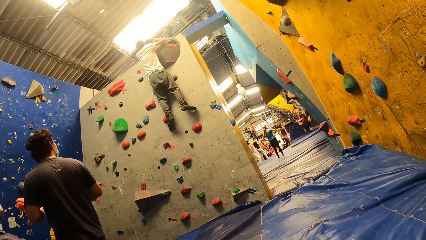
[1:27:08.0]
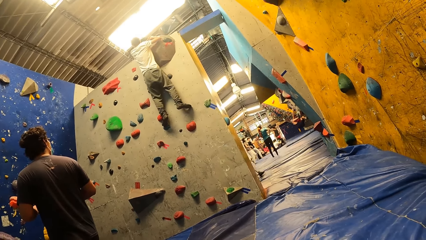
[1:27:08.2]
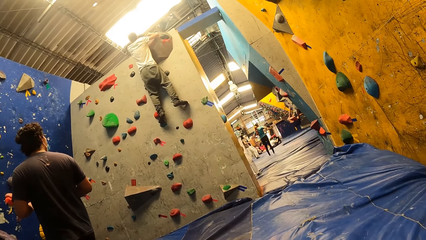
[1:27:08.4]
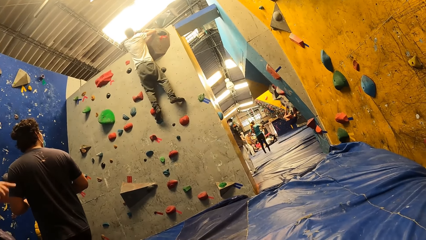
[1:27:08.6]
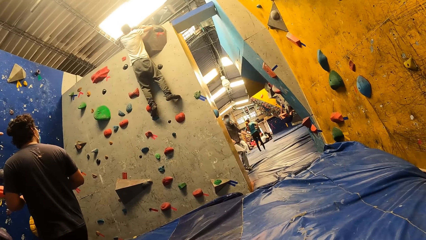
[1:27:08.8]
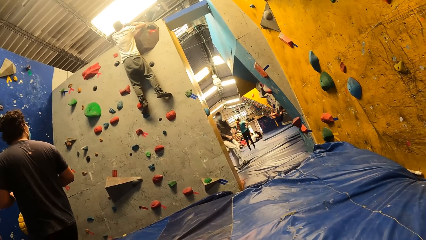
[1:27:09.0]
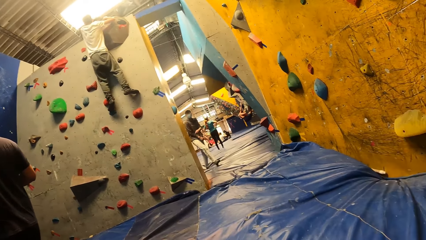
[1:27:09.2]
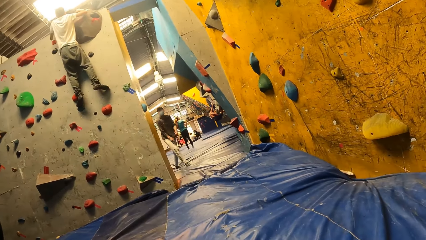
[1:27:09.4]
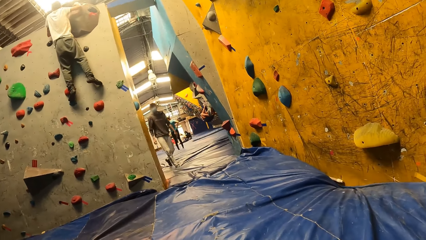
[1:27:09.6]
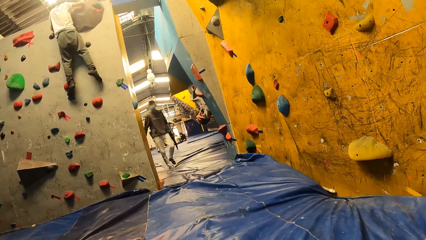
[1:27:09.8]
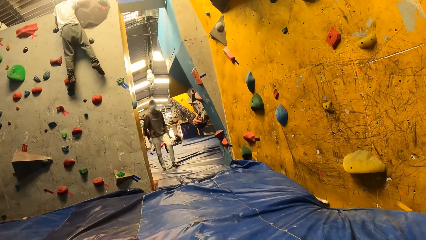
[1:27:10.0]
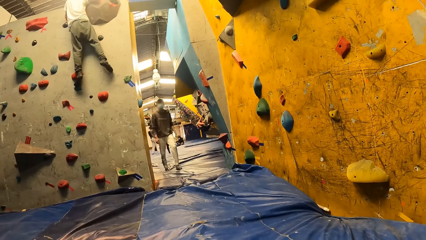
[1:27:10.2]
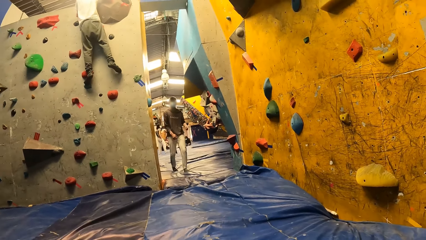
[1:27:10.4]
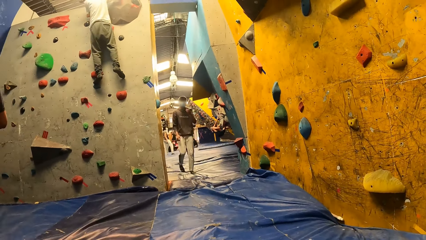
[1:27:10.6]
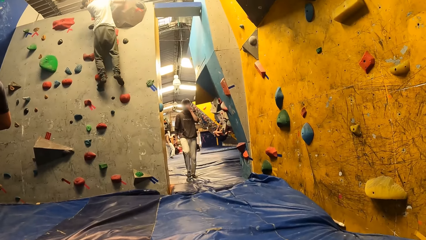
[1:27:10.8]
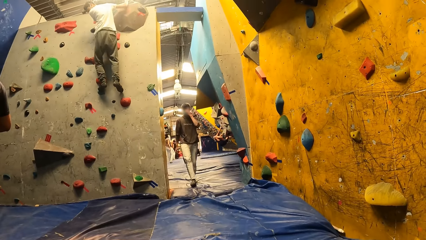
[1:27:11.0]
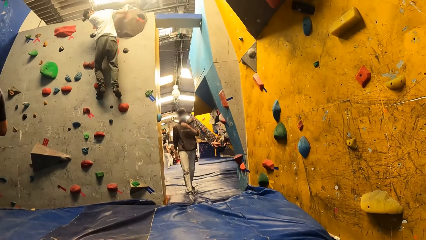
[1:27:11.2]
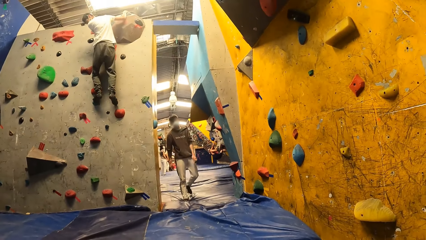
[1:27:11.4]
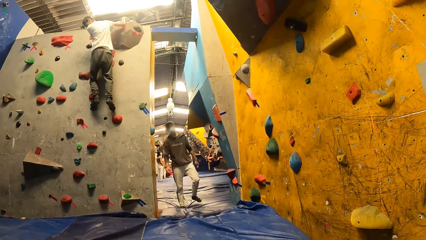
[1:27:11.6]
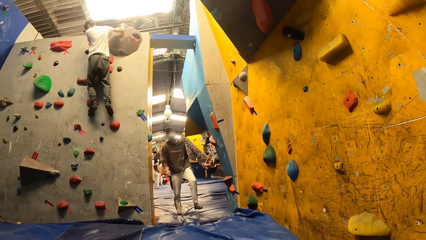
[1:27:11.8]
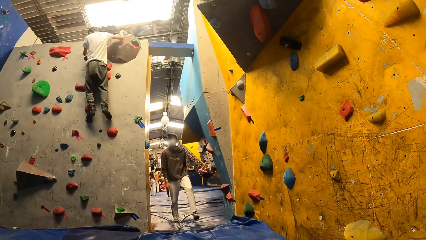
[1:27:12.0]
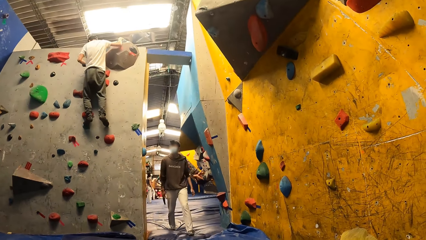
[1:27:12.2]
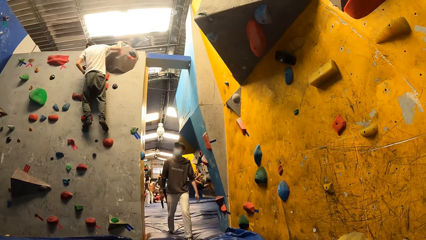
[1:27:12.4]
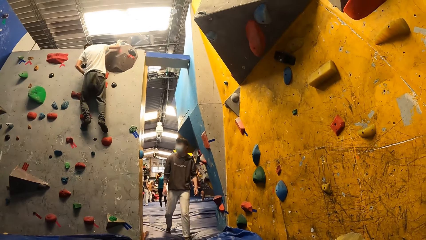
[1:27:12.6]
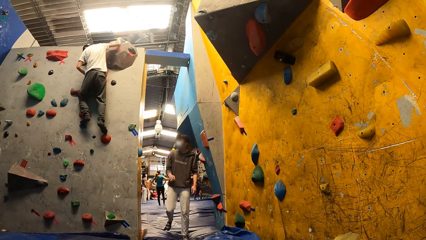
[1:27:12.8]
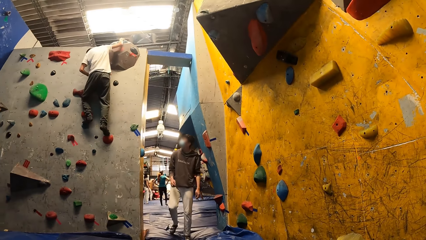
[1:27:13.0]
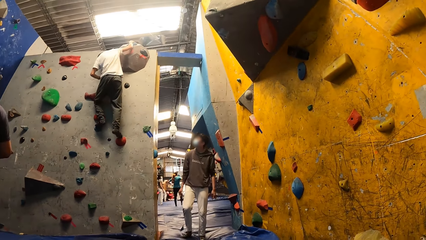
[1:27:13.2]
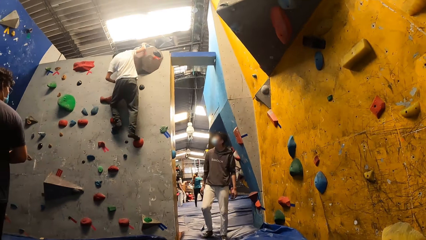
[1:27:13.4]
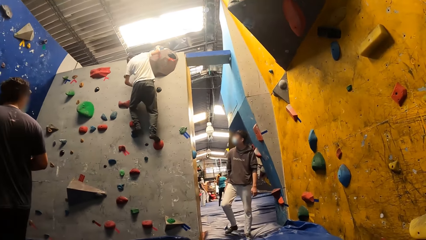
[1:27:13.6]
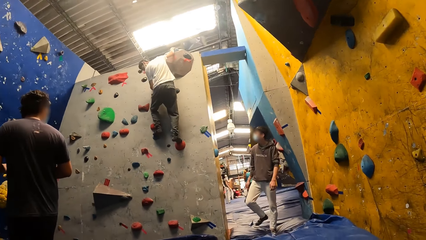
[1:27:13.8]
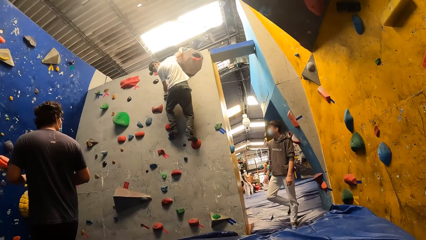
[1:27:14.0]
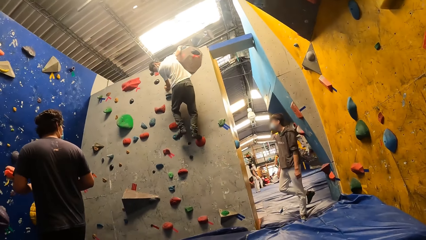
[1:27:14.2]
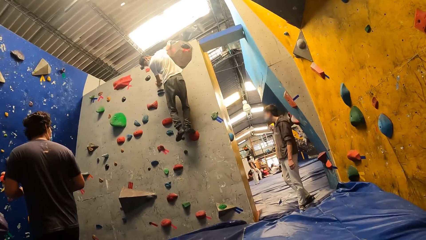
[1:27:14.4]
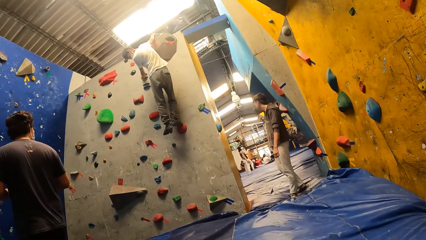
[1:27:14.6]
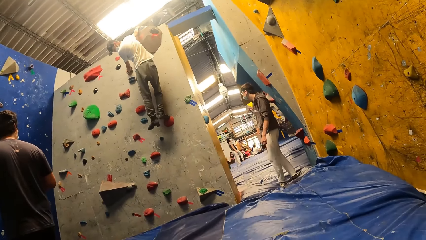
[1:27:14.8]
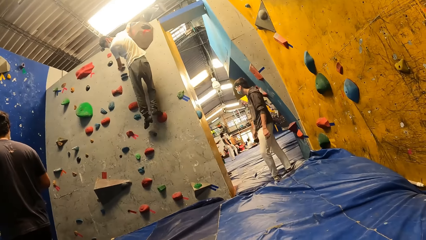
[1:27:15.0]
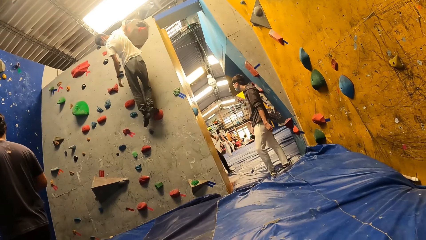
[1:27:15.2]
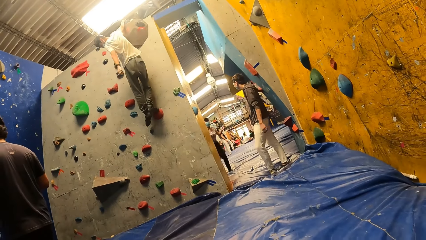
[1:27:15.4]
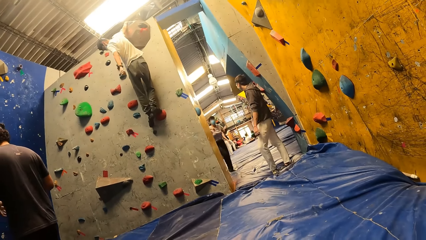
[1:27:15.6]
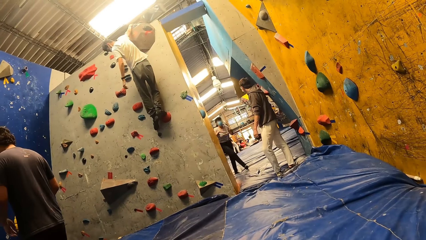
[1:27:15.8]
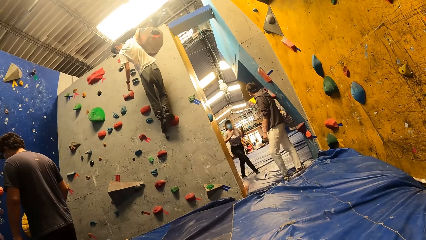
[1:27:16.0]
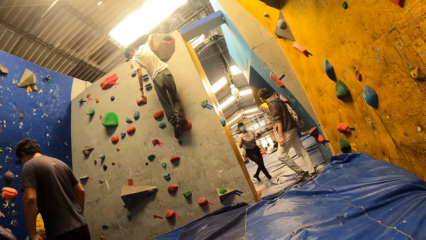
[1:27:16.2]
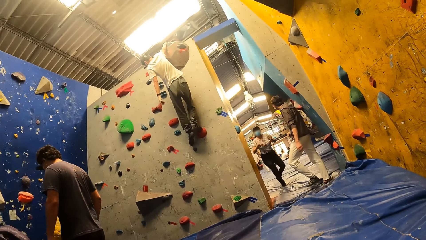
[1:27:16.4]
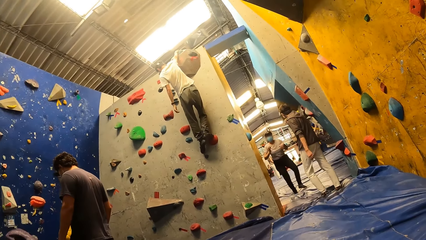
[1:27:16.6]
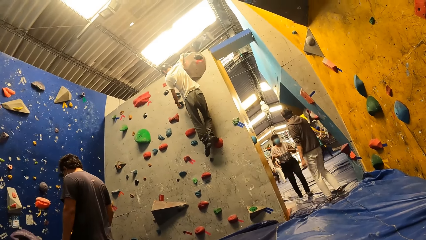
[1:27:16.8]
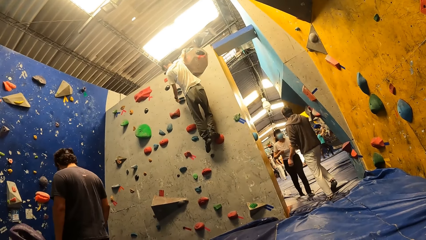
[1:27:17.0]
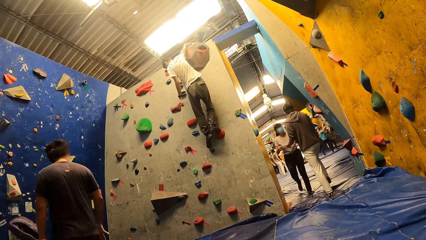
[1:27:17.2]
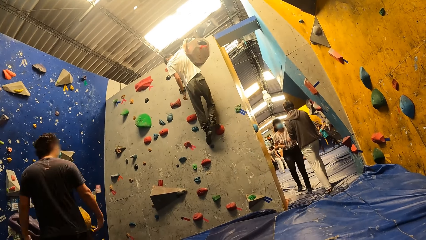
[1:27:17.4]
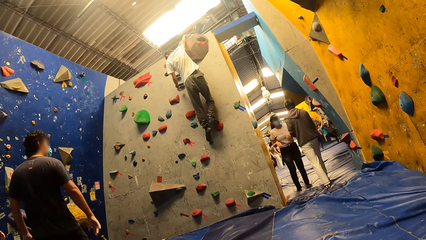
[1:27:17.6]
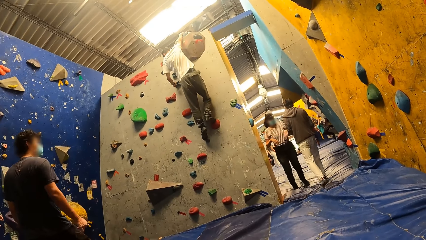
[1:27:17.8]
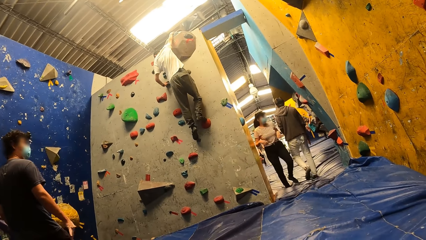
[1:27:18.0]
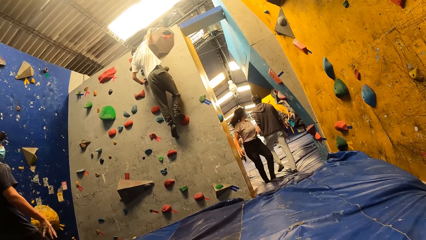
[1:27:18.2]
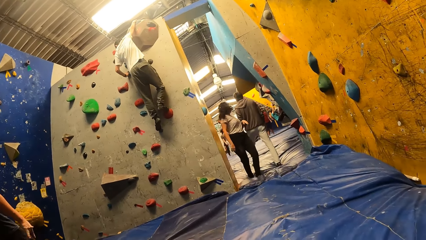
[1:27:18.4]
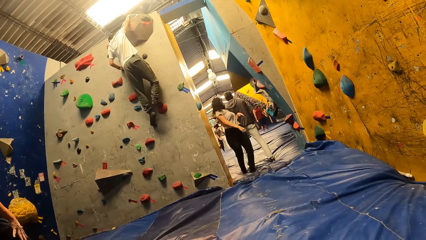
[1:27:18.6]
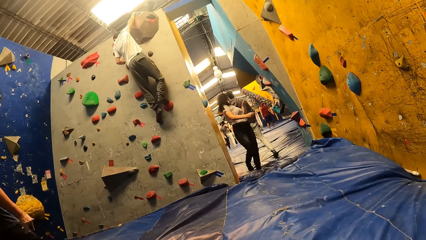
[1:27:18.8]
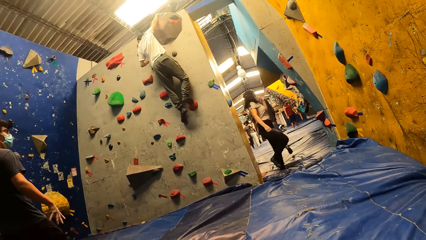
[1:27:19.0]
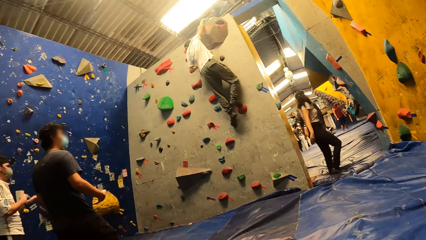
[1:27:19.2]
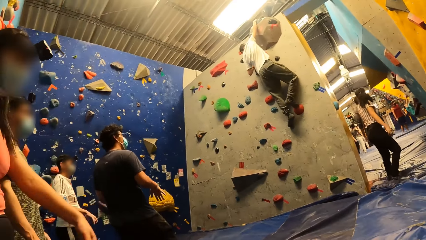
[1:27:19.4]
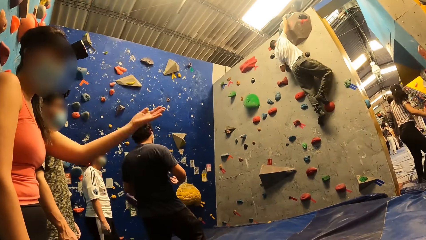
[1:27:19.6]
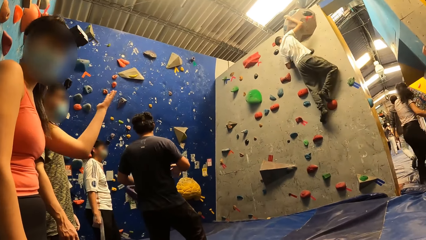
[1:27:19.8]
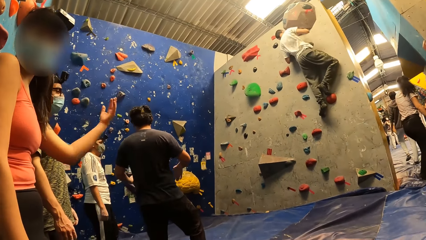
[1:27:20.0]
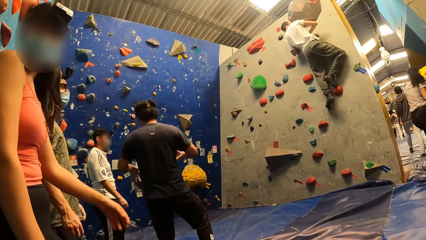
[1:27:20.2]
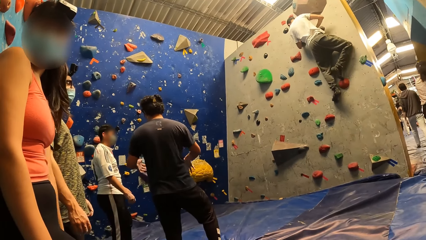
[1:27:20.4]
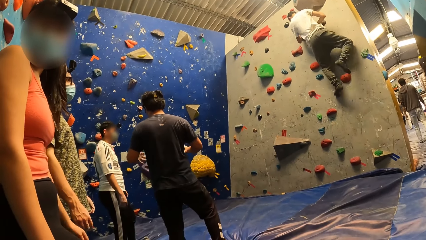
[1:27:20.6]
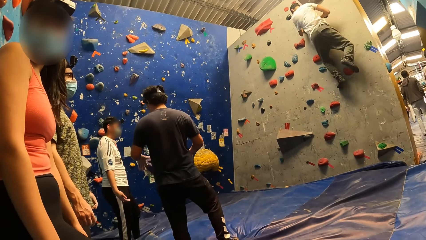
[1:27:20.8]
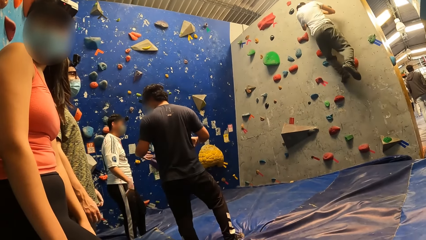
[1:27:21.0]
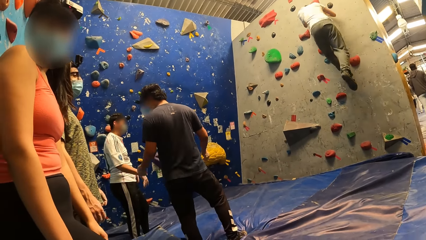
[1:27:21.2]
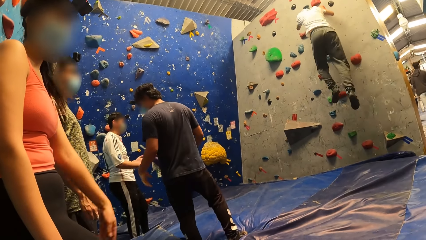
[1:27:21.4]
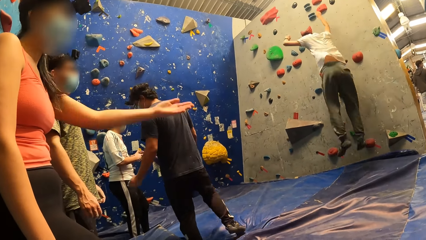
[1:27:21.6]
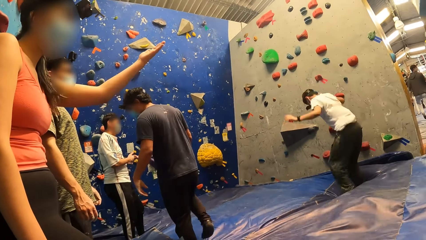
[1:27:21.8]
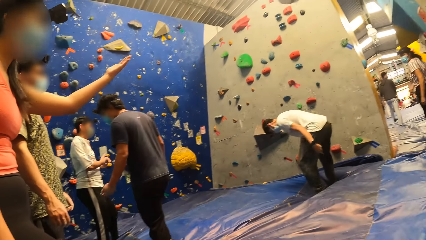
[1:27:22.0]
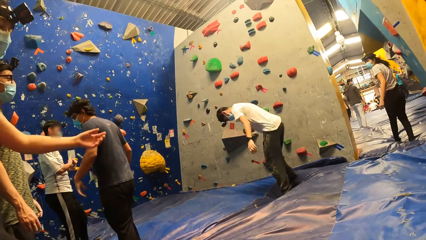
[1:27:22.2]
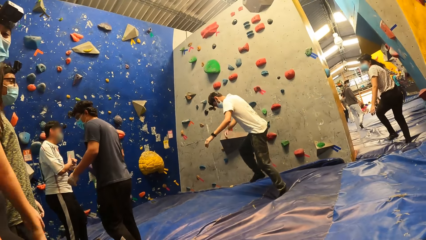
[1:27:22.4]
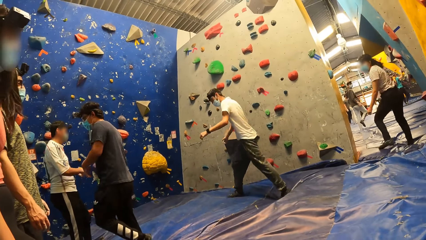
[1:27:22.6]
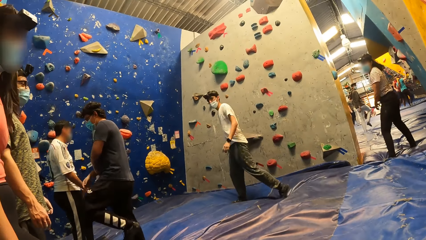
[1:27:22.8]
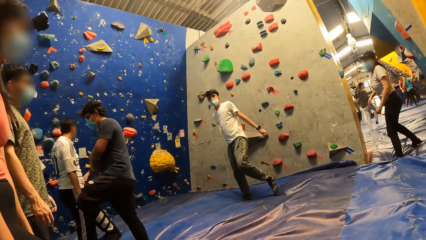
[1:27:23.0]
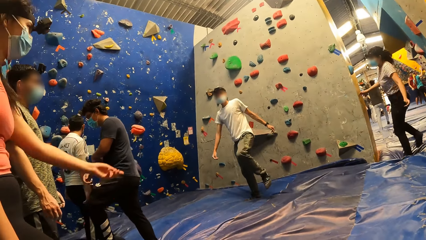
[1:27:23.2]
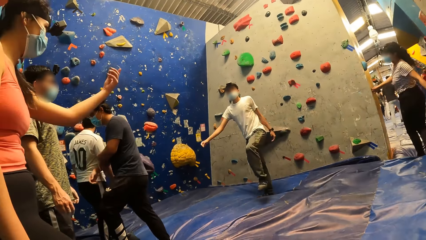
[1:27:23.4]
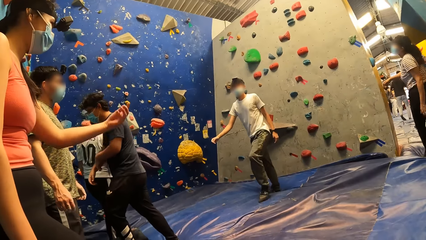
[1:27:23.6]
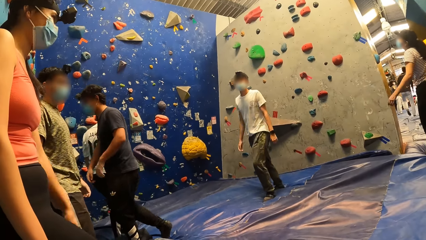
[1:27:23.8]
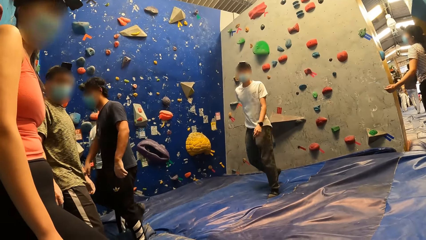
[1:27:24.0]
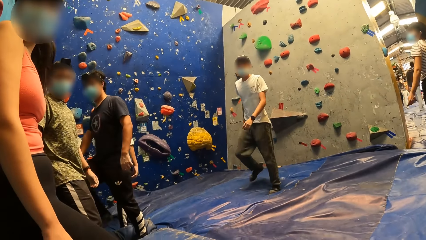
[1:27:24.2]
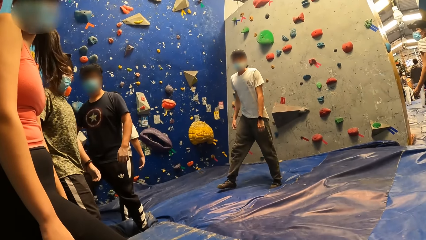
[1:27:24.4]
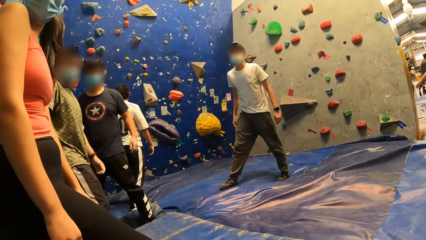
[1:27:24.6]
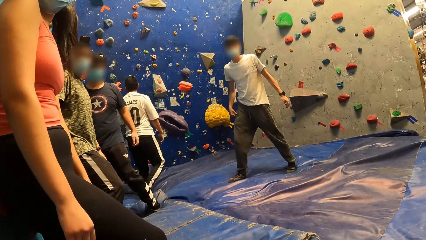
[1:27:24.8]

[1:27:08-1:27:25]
The camera wearer walks around and looks around. A woman gestures with her right hand. The woman interacts with the camera wearer and gestures with her right hand. The woman talks with the camera wearer. A man drops to the floor from the wall. The woman gestures with her right hand.
